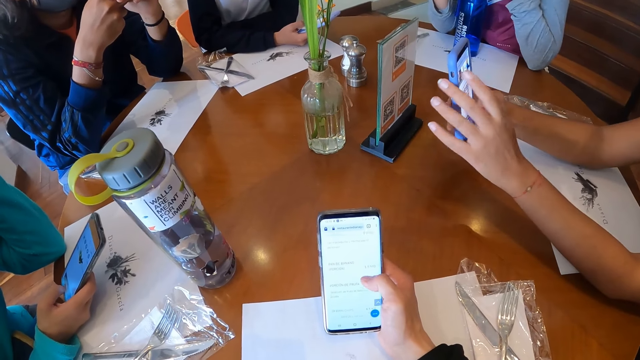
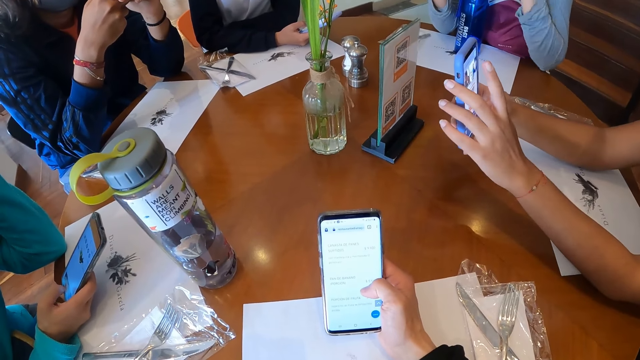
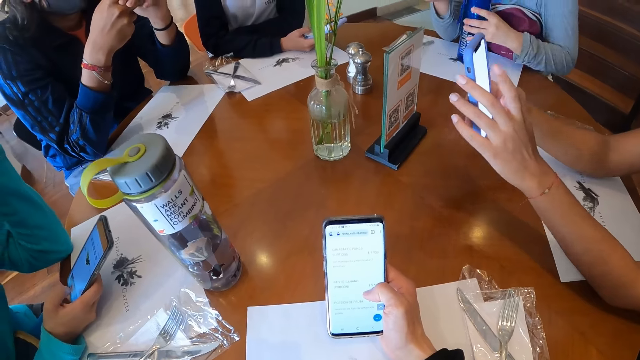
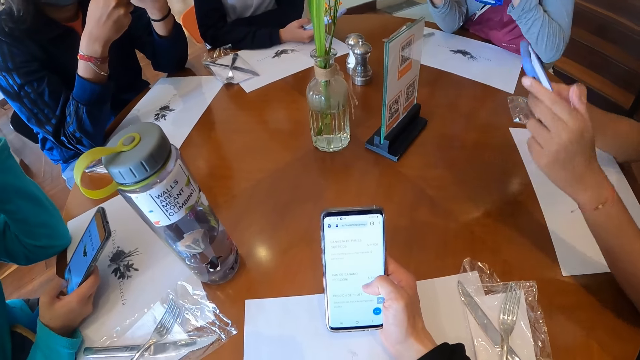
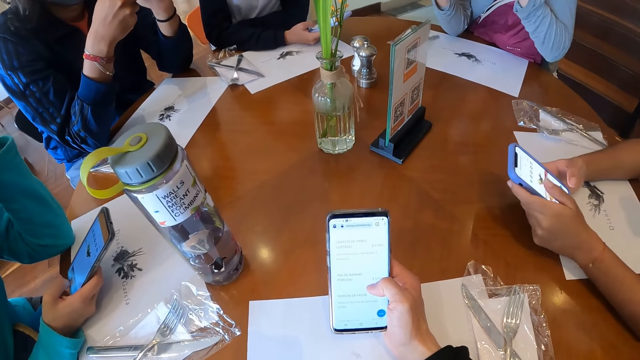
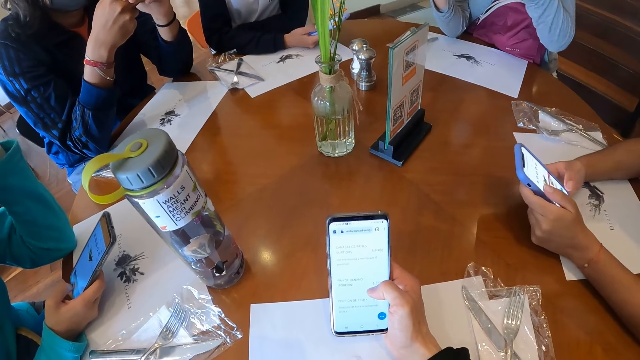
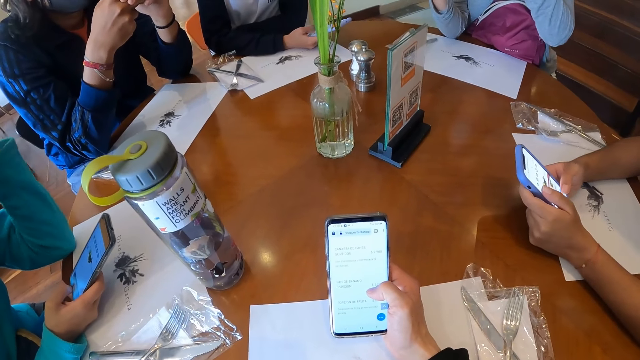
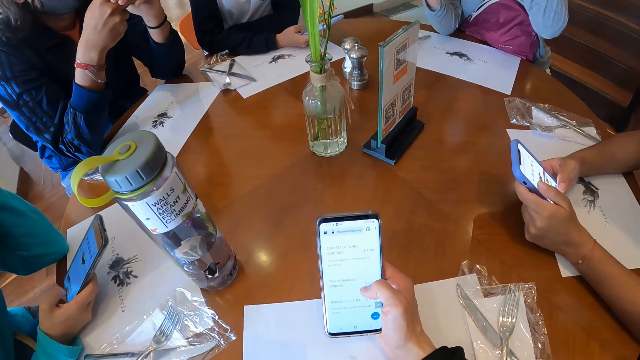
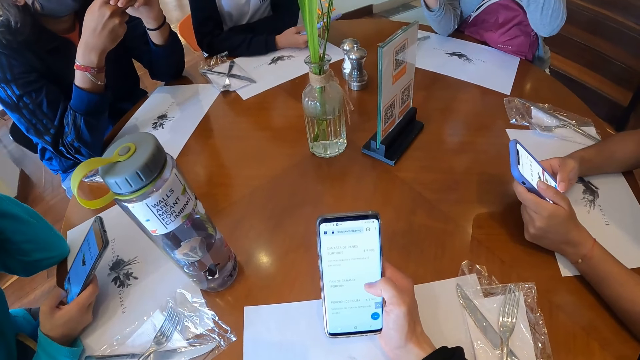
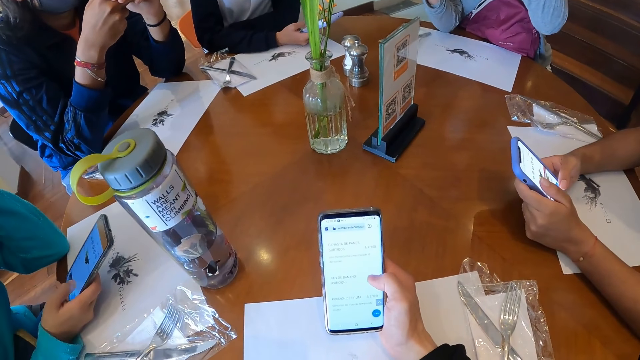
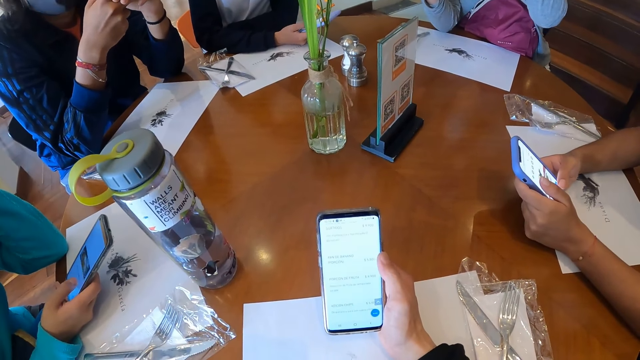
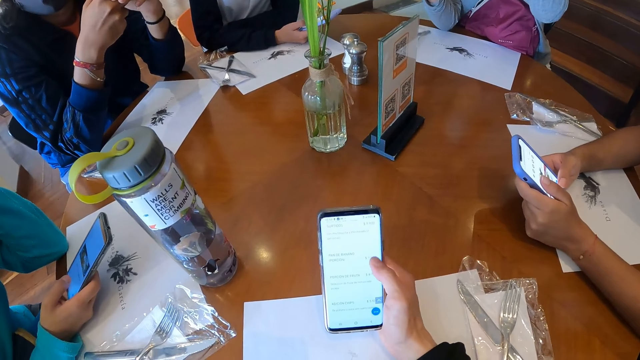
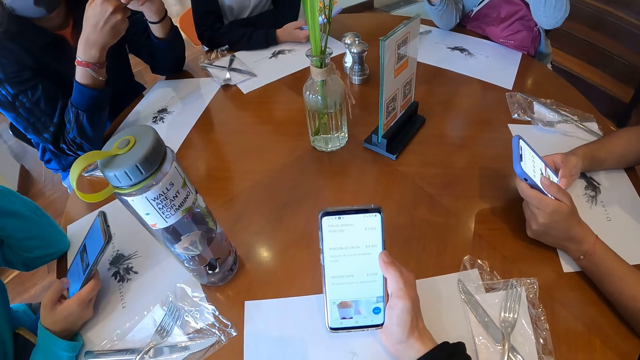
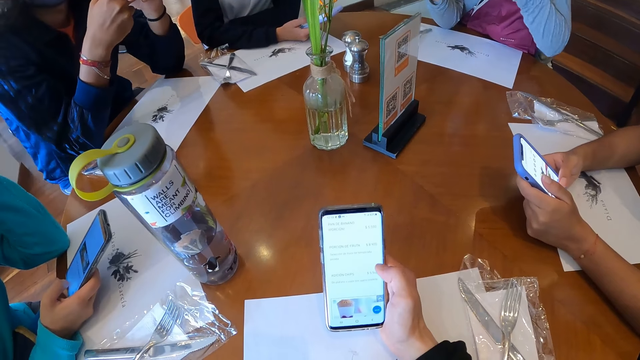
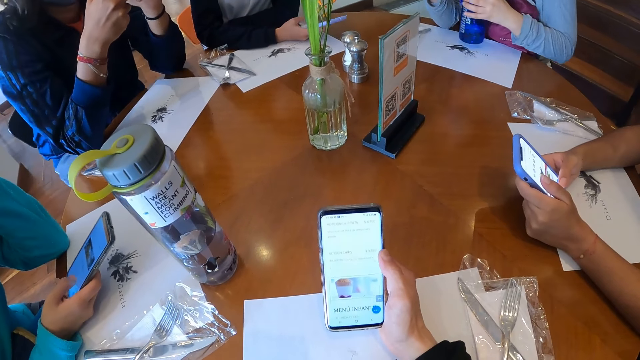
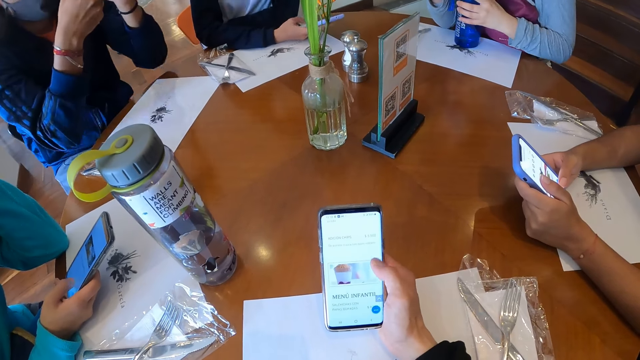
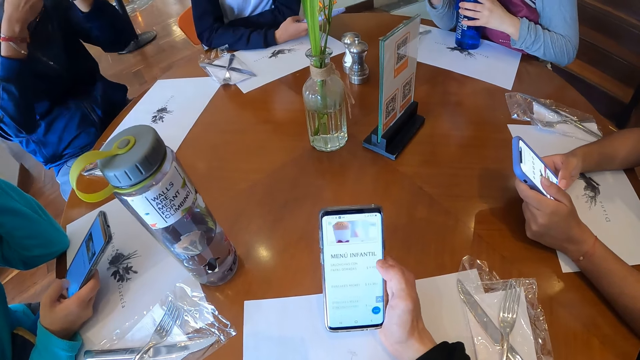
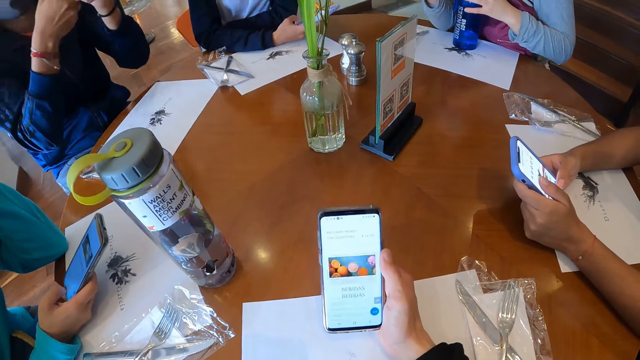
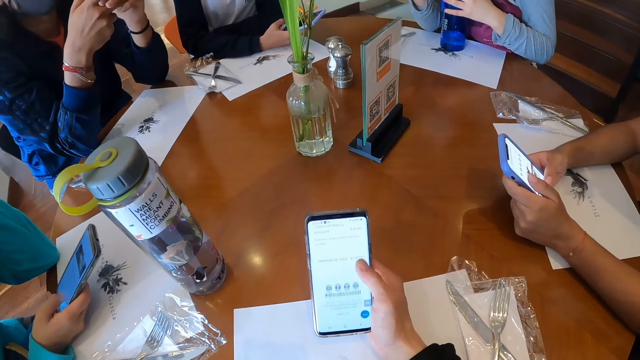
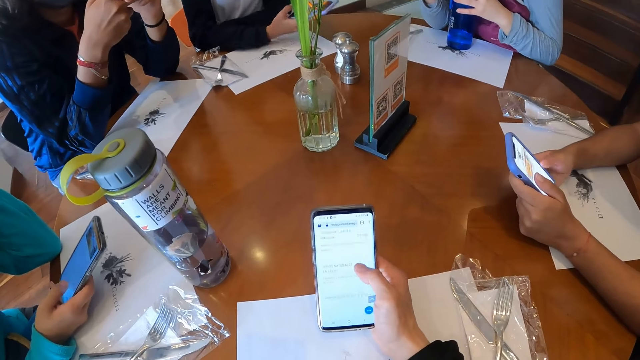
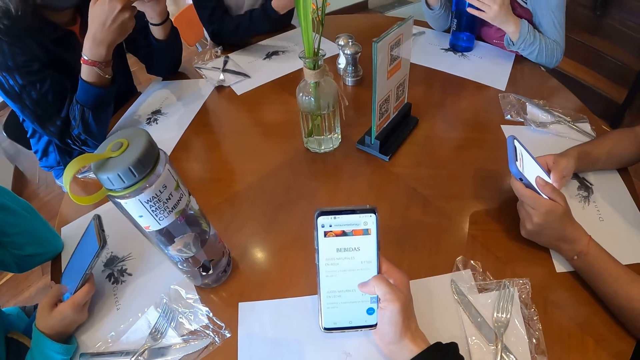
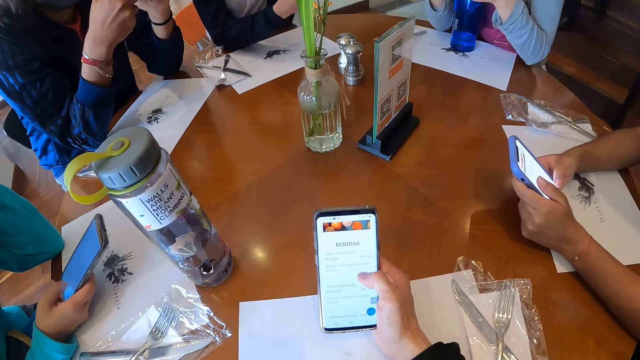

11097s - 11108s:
A woman picks up a water bottle from the table with her left hand. Another woman operates the phone on the table with both hands. The camera wearer scrolls the phone. The first woman drops the water bottle on the table with her left hand. A lady scrolls the phone.

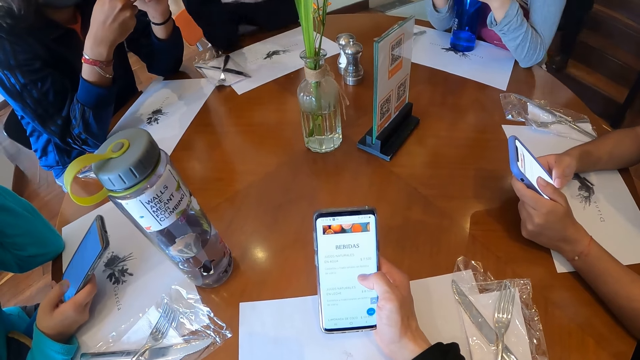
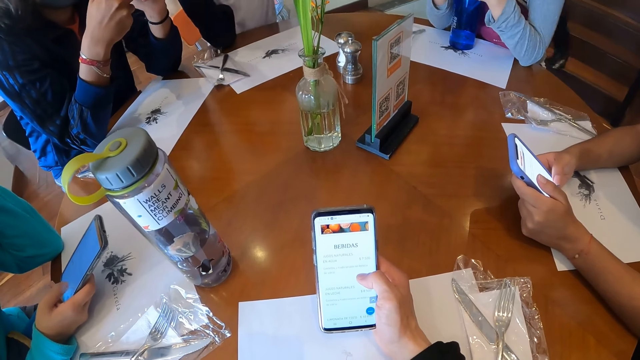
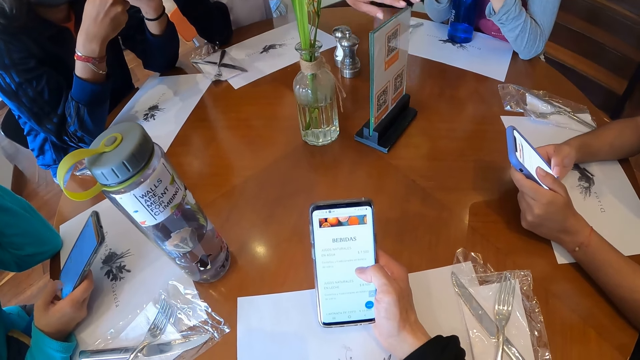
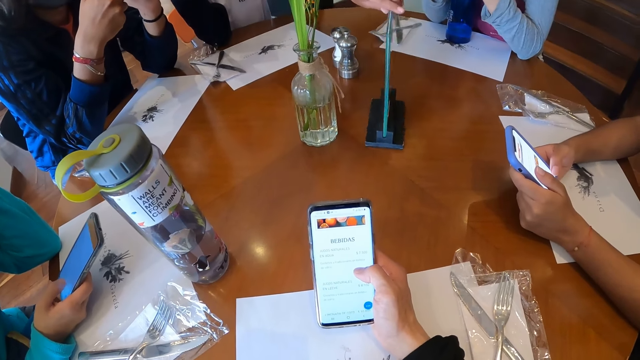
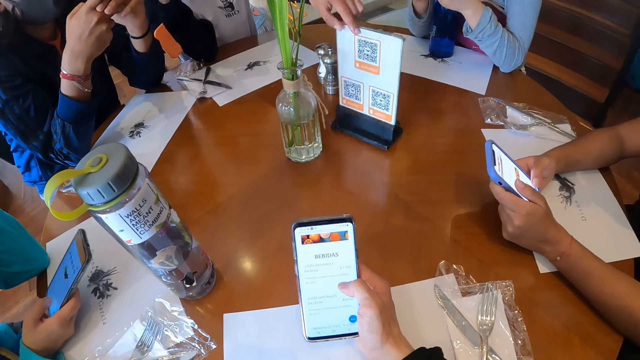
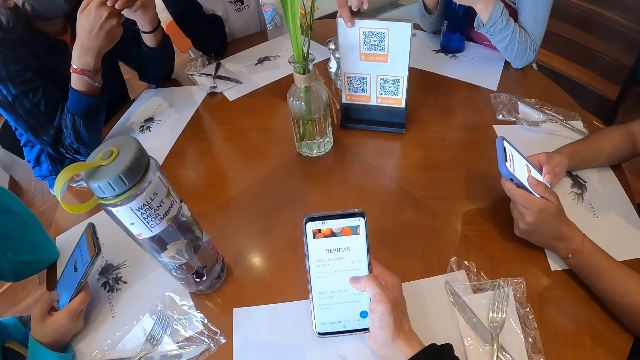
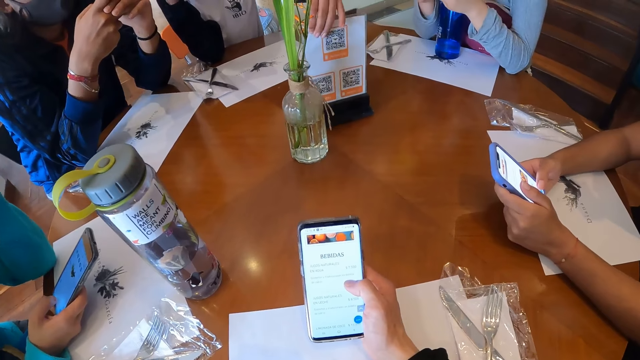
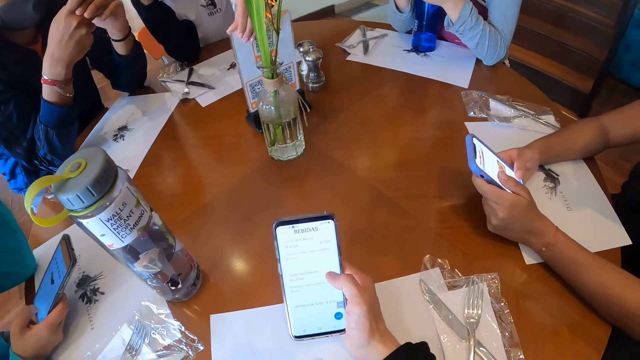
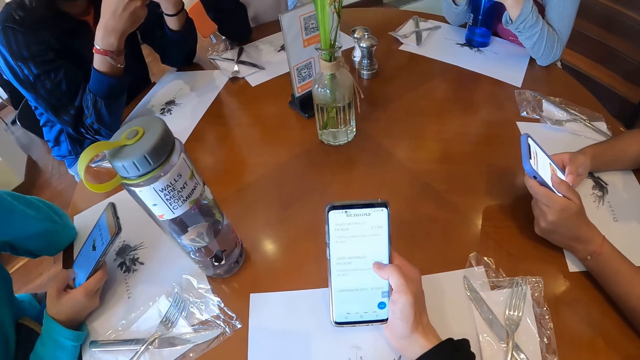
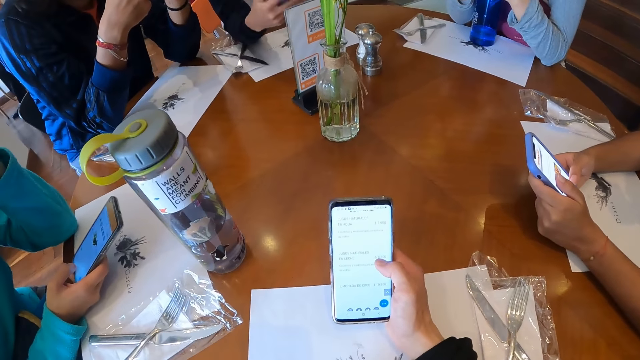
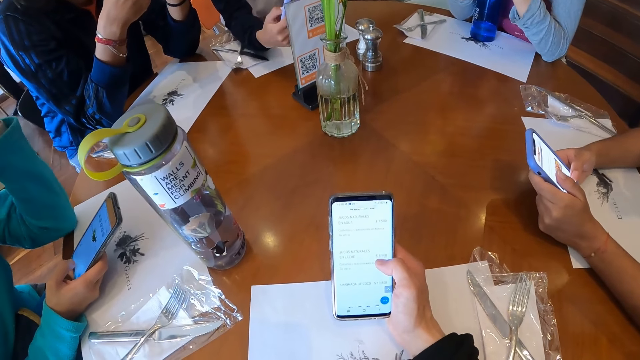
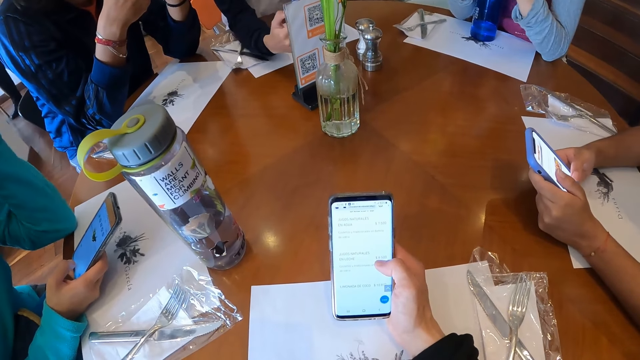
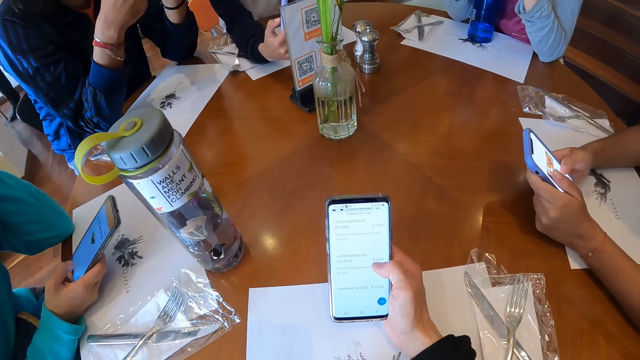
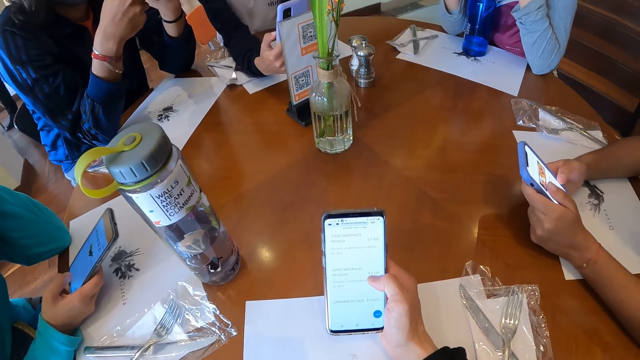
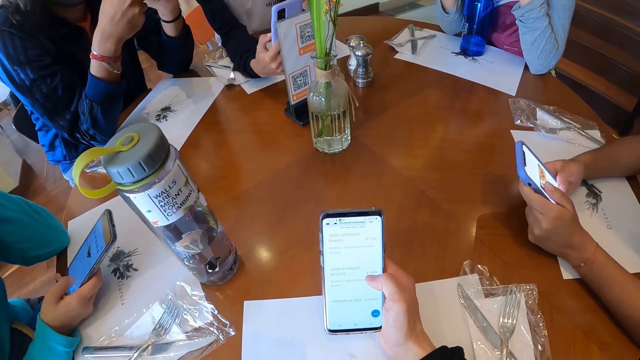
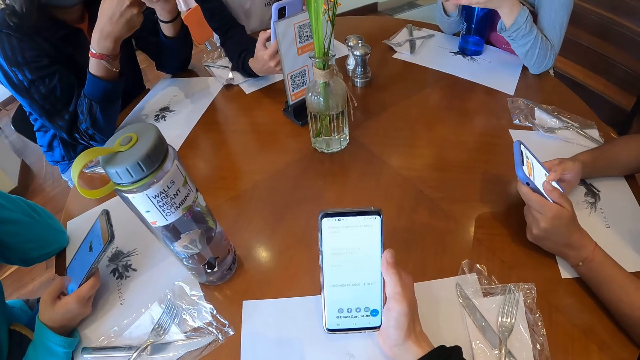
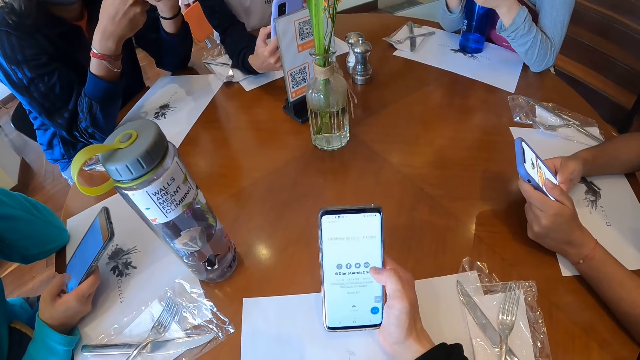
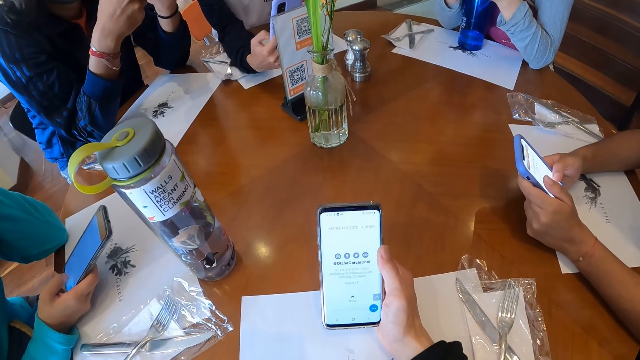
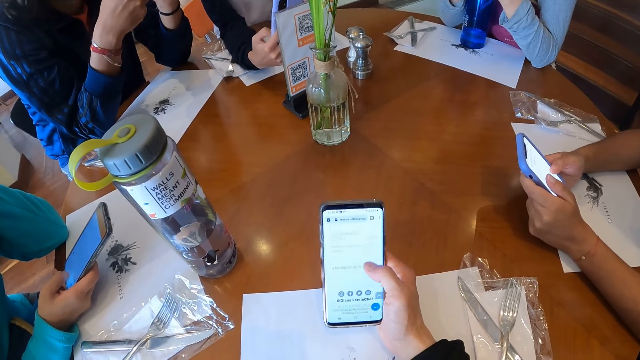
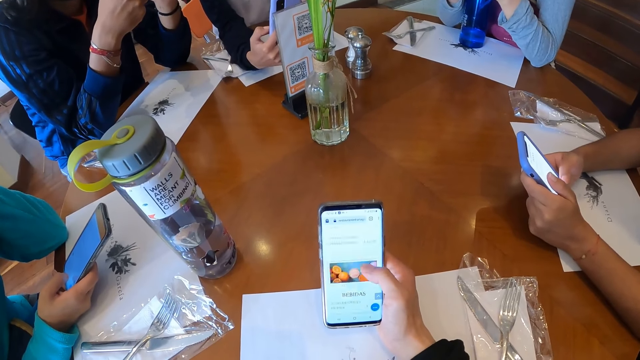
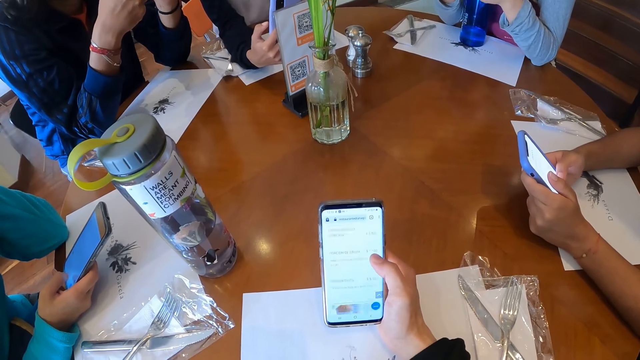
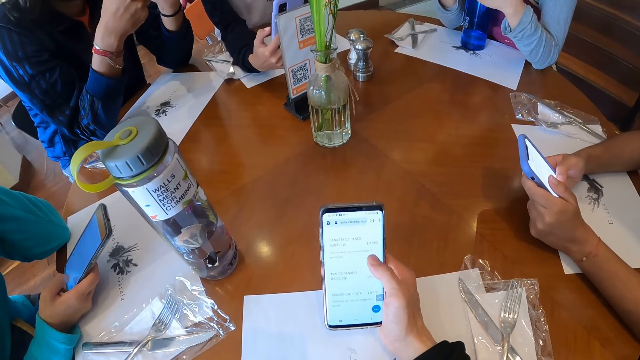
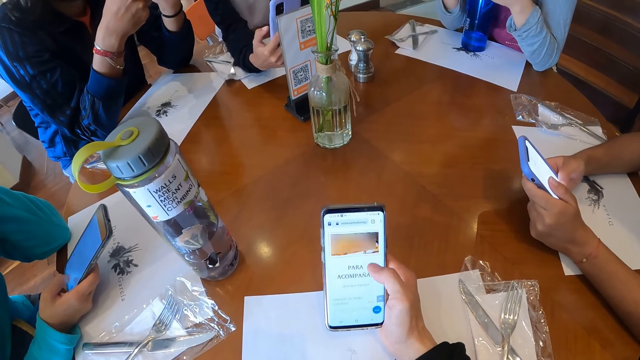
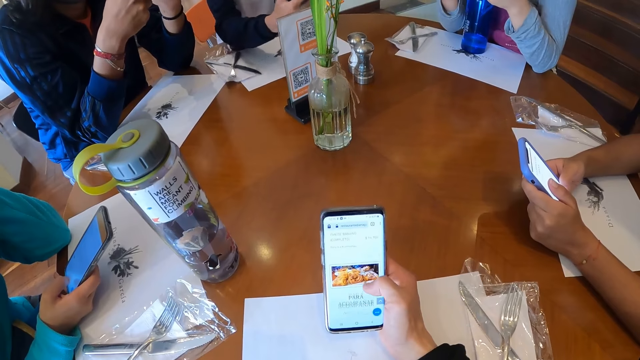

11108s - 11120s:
A woman turns the menu QR code frame on the table with her left hand. The woman picks up the menu on the table. The woman moves the menu QR code frame on the table with her left hand and places the phone before the menu QR code frame with her right hand. The camera wearer scrolls the phone.
